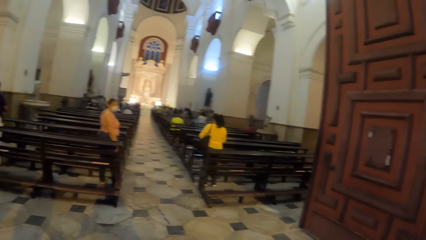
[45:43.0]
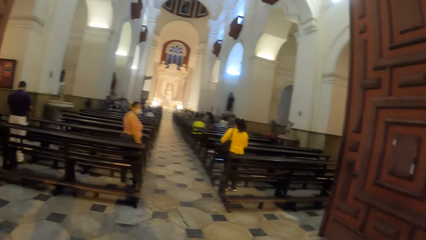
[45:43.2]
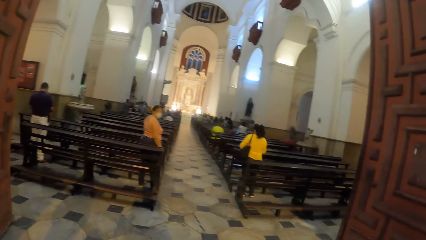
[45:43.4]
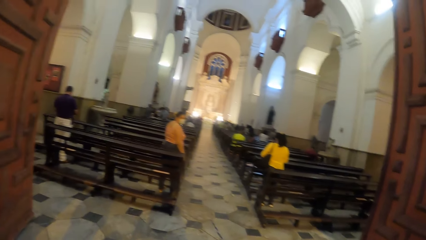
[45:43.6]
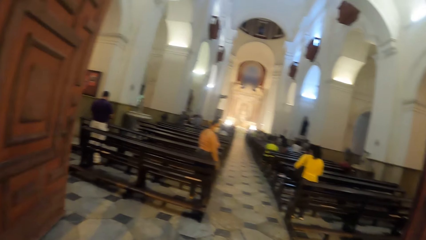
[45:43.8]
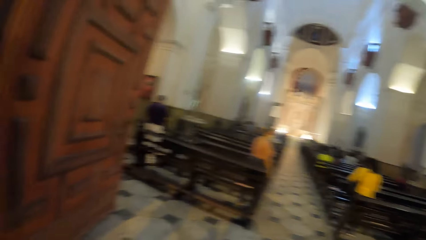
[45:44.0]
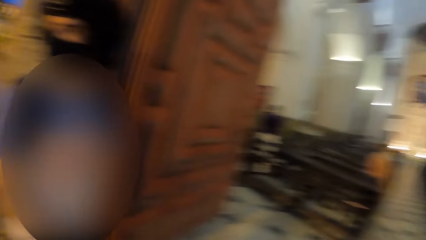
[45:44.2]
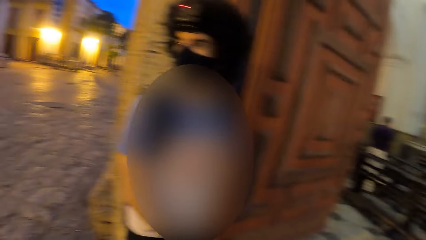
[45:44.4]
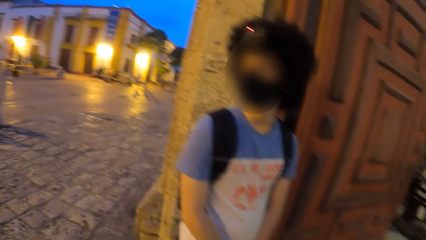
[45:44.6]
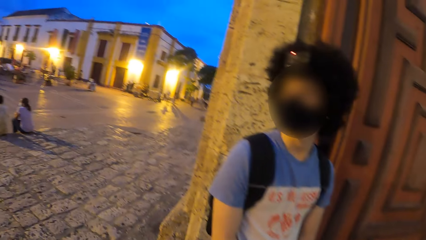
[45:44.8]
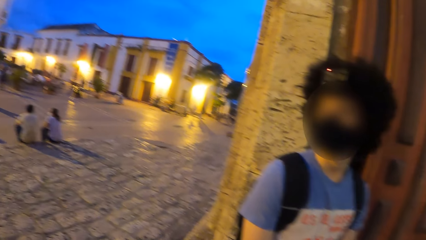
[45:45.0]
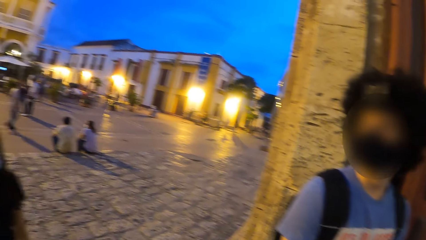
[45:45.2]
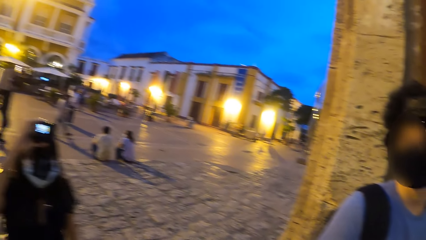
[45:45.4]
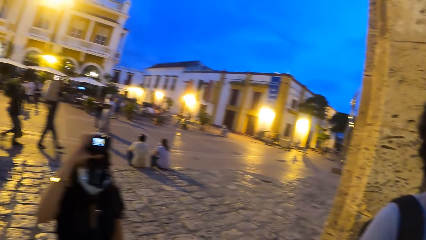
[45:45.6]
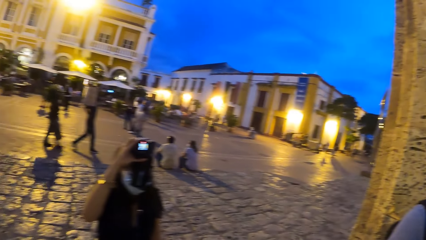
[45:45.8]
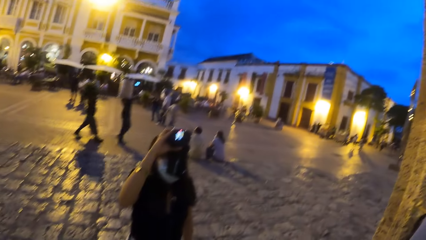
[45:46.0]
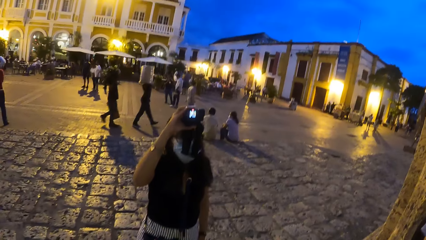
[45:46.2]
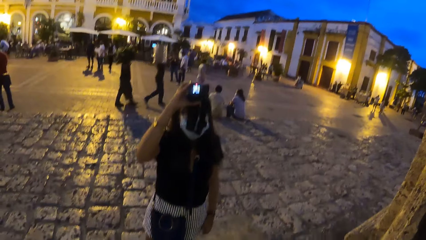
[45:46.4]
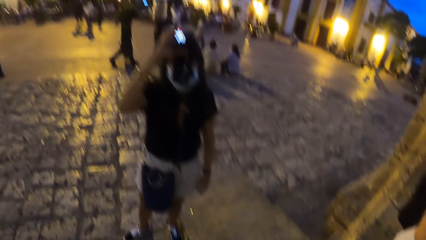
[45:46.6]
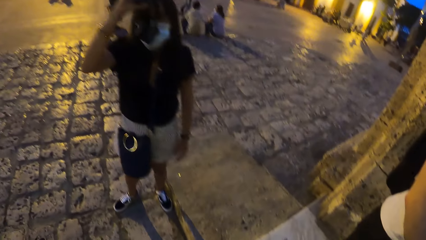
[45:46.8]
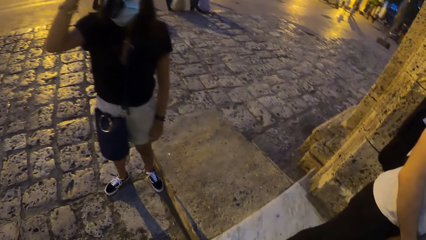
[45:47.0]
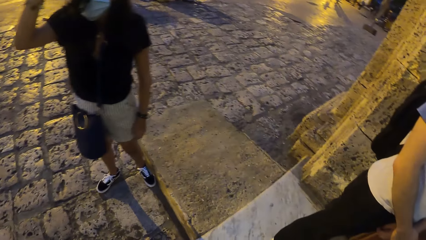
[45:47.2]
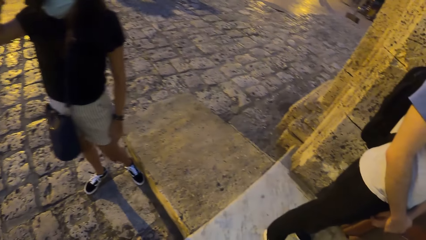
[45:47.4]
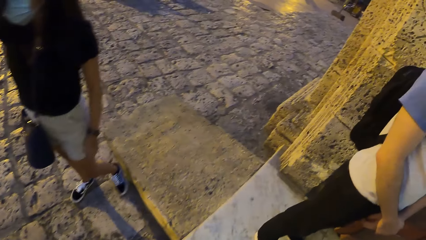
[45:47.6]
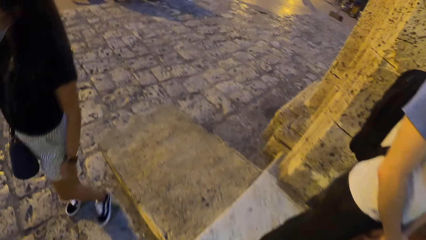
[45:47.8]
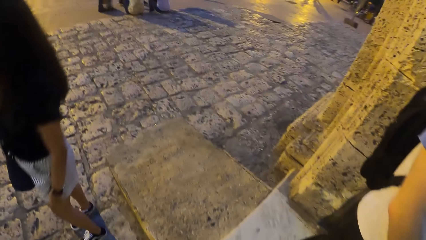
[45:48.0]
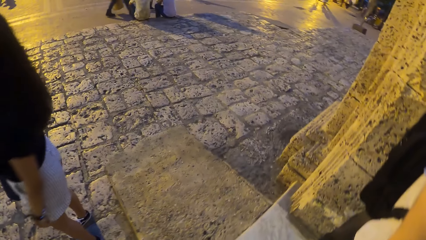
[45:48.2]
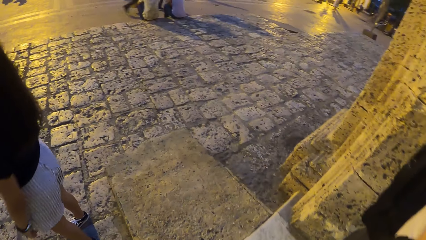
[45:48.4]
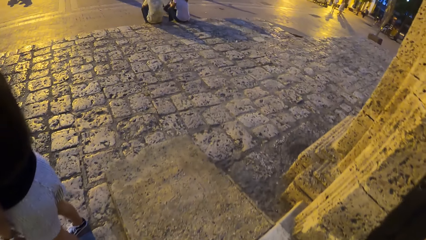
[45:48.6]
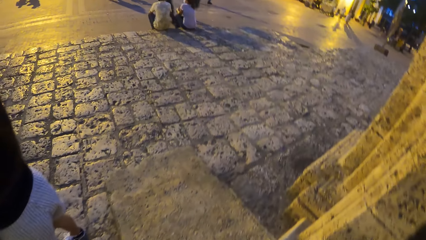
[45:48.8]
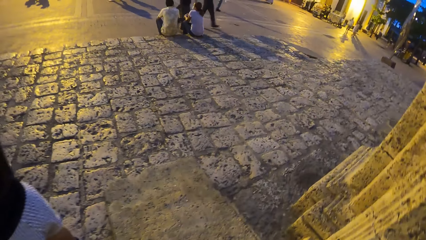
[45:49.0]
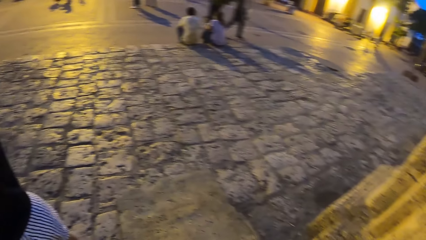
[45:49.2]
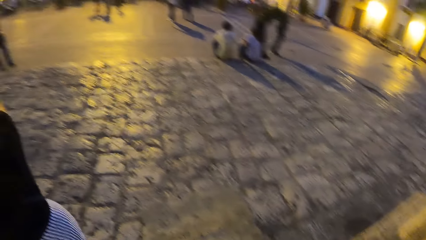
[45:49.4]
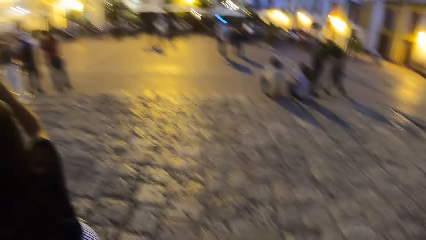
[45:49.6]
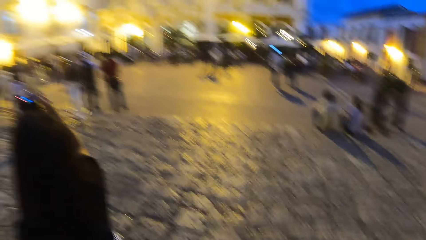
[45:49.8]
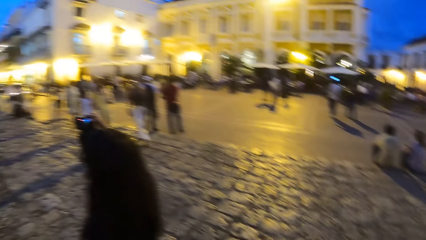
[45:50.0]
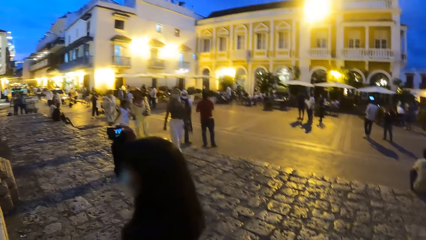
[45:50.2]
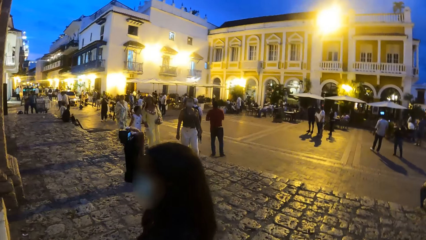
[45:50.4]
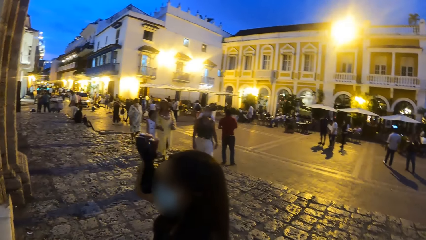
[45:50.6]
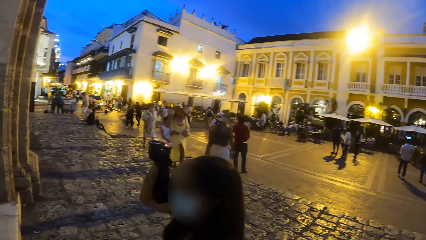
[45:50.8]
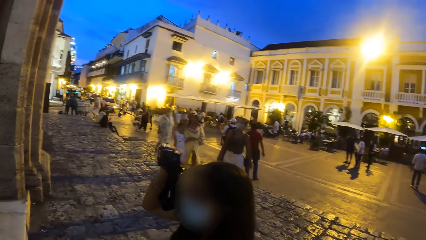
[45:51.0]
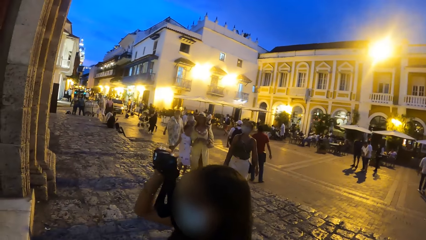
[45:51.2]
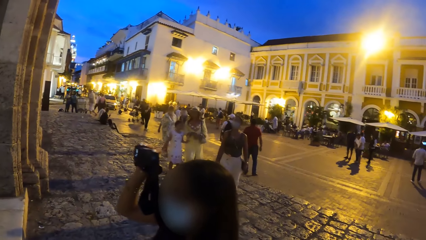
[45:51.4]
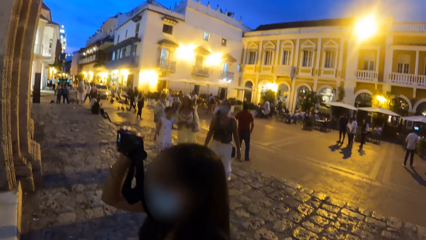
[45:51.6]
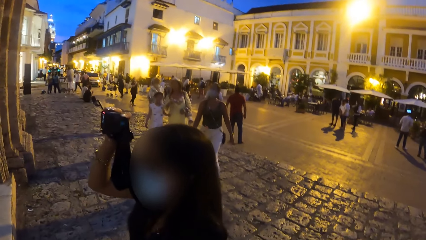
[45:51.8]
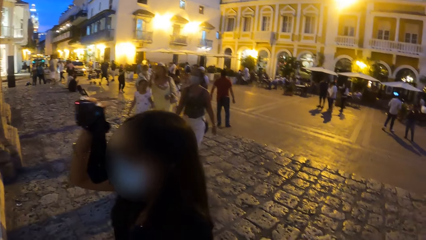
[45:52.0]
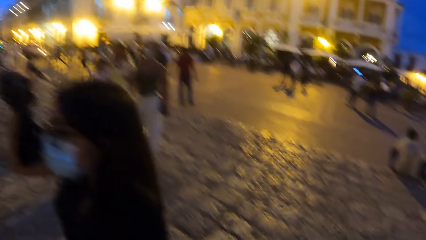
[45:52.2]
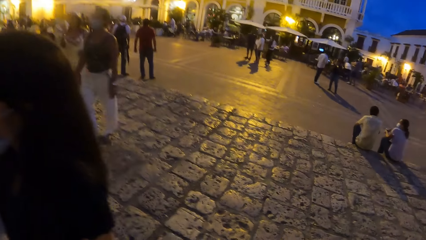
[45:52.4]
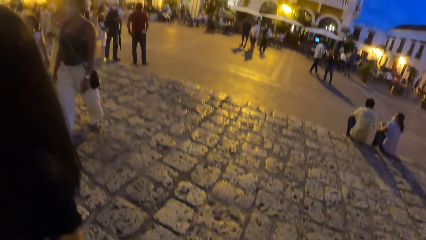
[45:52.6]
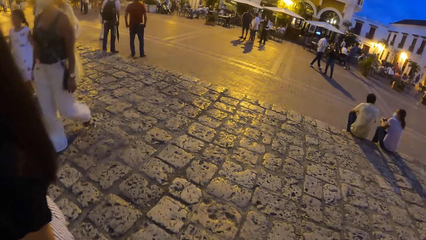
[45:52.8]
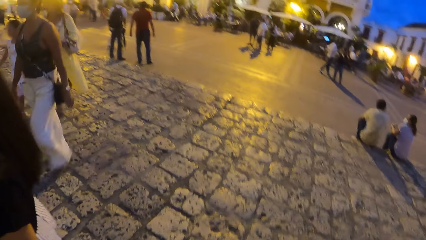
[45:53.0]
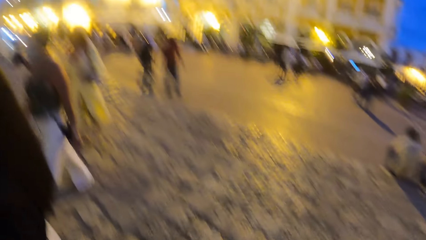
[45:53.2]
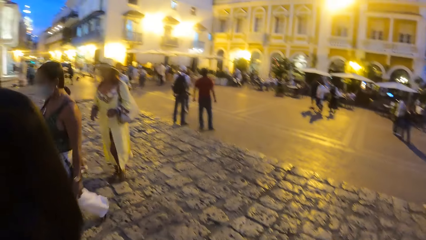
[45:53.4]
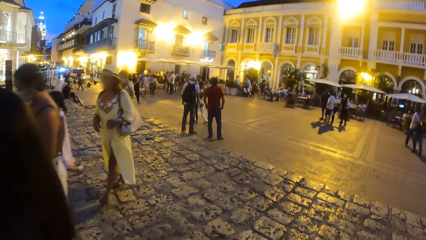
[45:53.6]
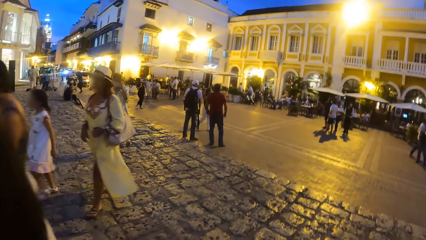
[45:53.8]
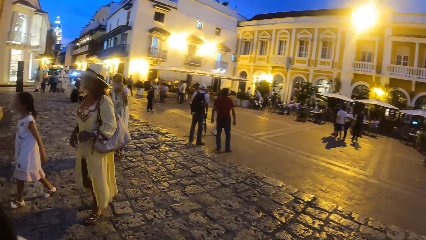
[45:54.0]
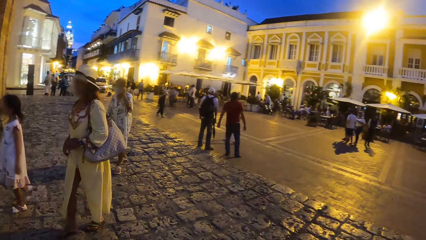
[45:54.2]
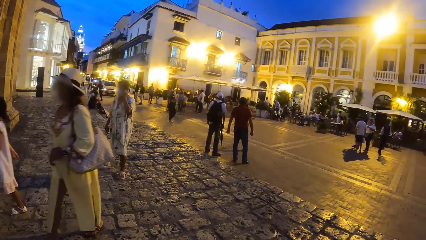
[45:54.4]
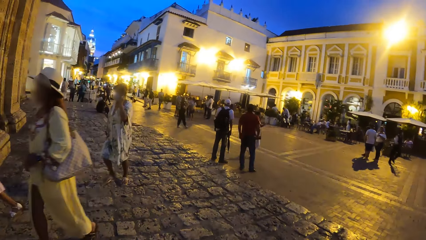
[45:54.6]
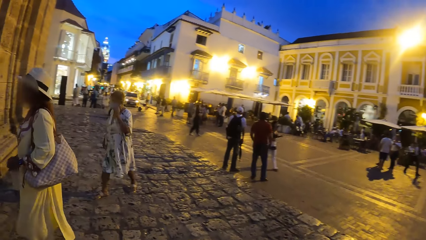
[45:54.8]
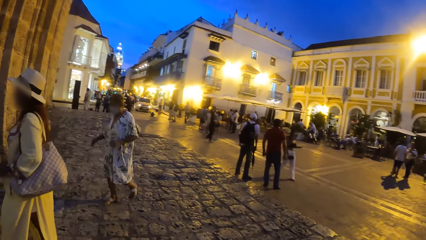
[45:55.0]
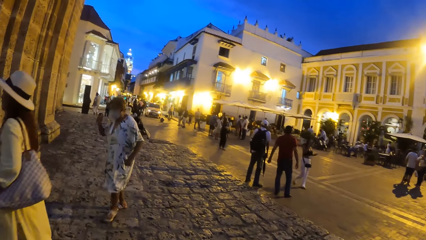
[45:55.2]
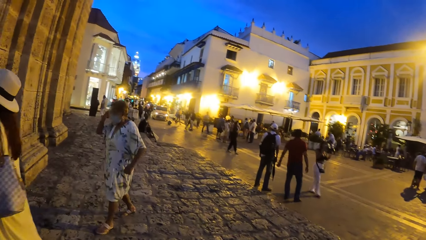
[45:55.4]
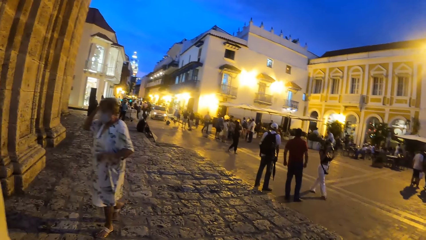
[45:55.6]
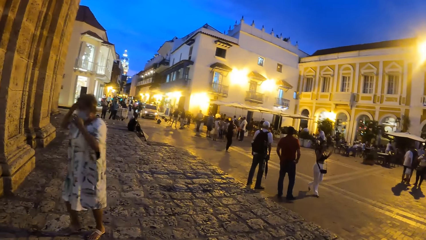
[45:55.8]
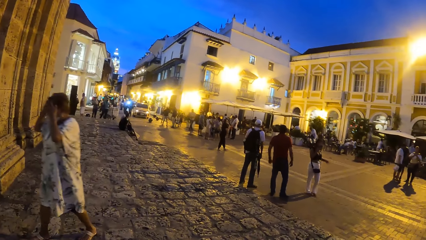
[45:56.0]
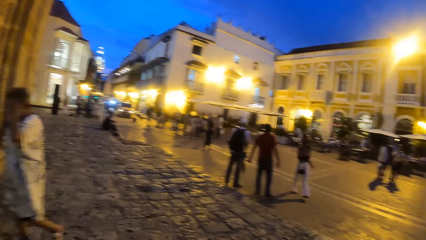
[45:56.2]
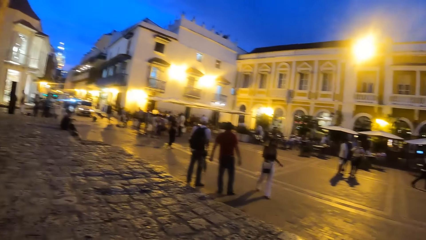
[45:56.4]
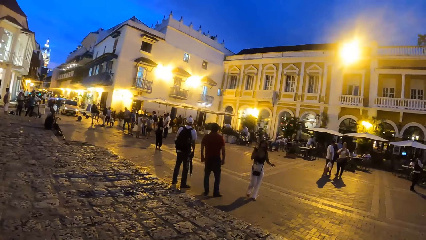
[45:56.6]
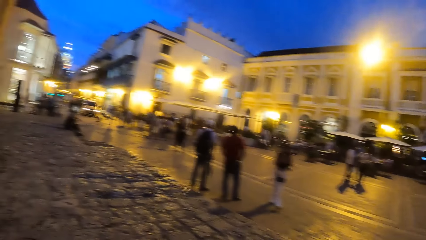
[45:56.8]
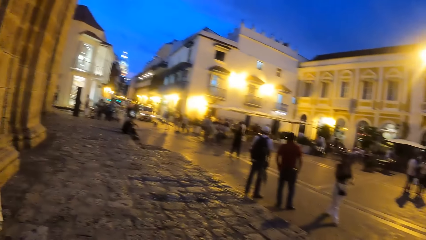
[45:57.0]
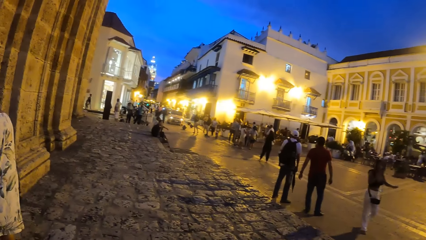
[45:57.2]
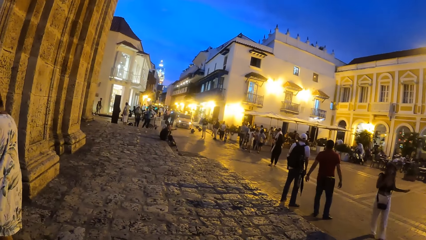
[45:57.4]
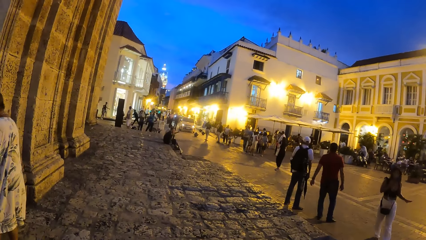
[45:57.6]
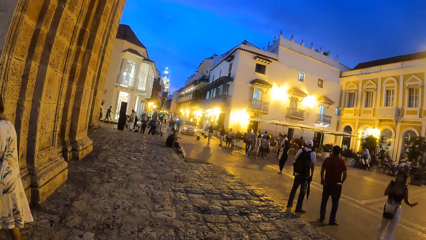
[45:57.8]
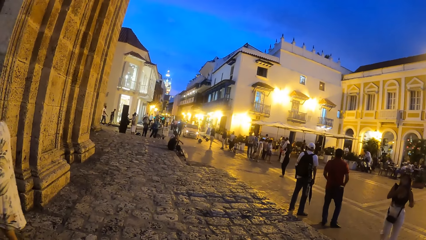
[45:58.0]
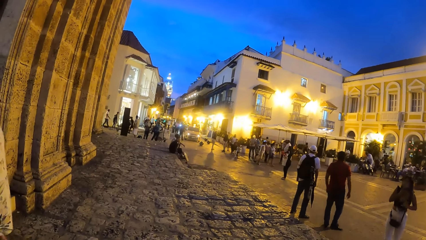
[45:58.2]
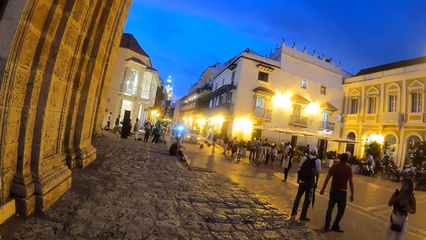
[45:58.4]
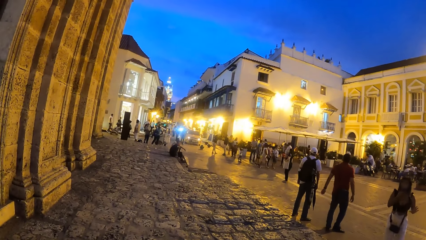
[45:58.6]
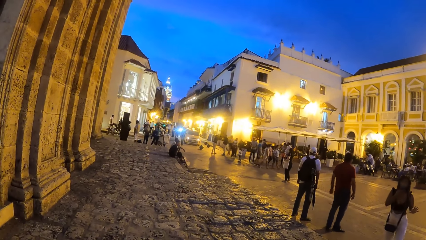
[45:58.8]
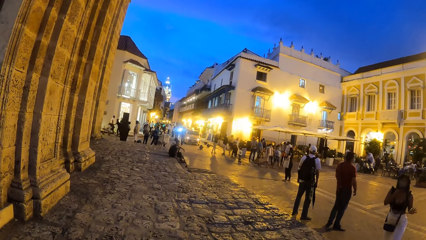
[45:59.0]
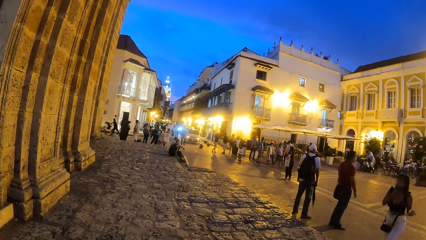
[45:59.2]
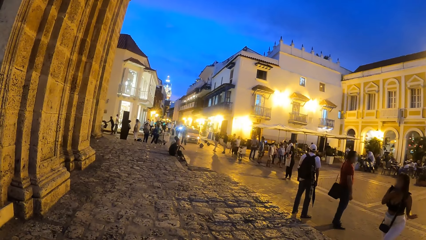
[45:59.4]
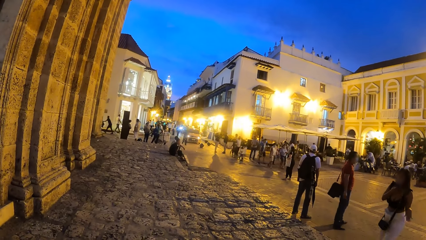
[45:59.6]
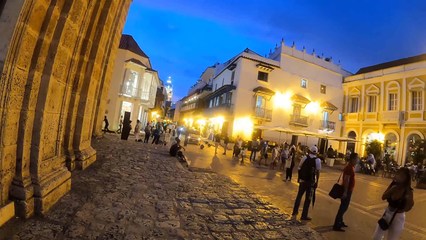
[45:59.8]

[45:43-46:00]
A woman operates a camera with her right hand. The camera wearer looks around the streets. They interact with the woman. They walk around the street.
